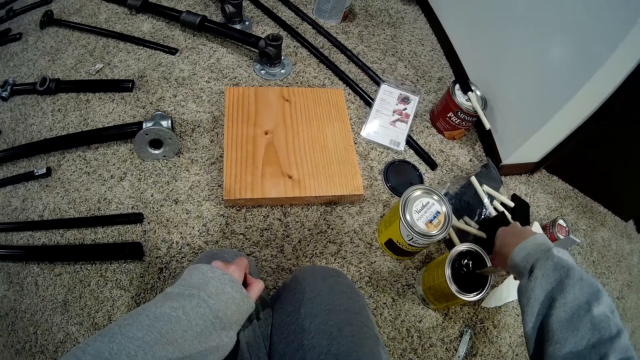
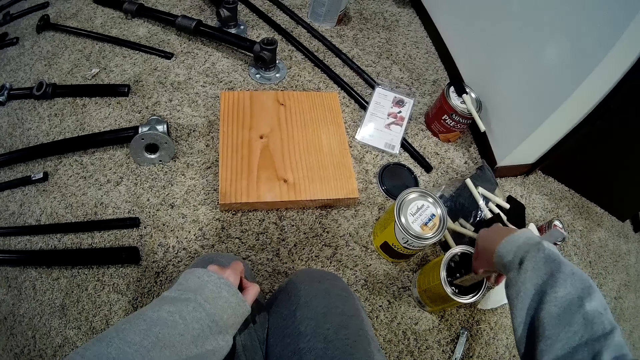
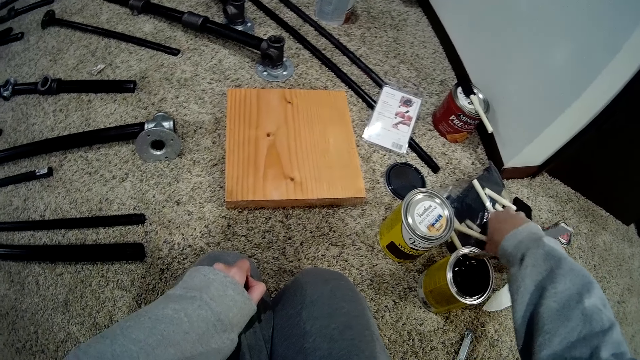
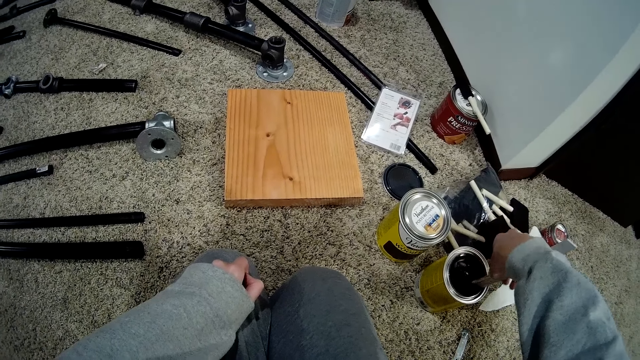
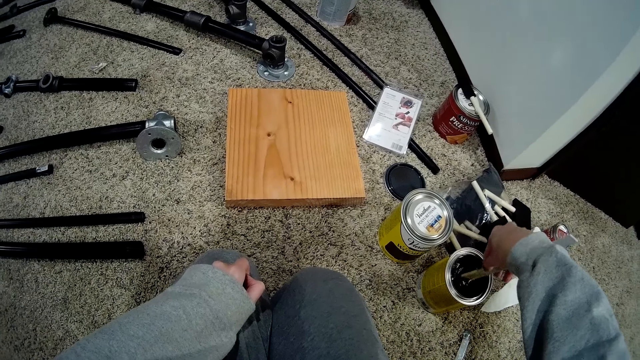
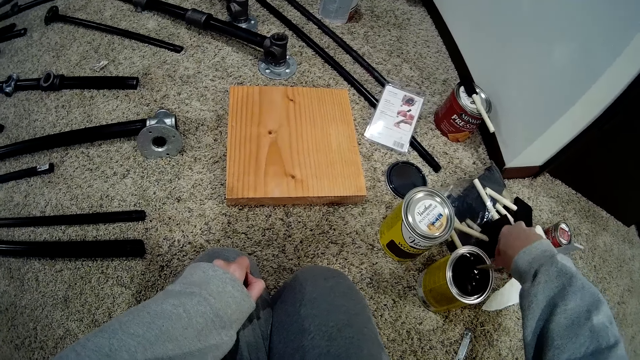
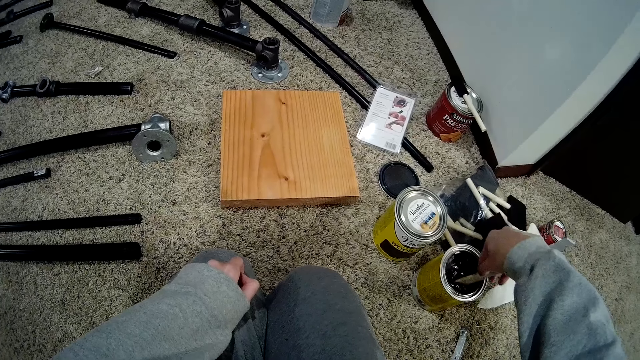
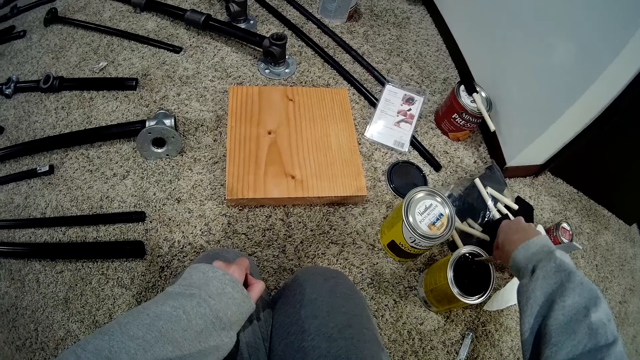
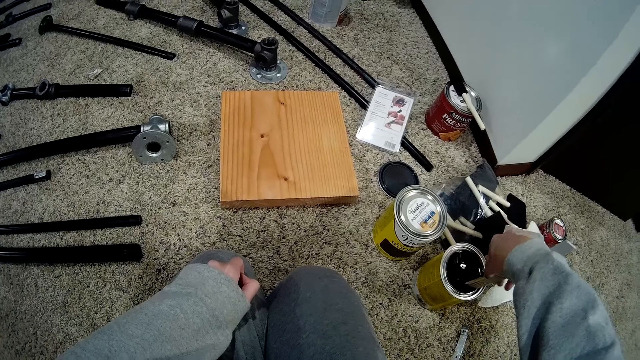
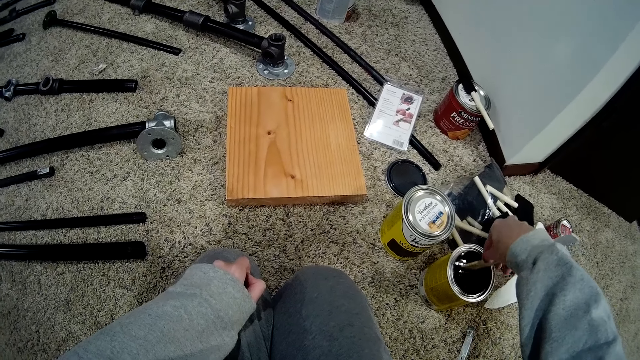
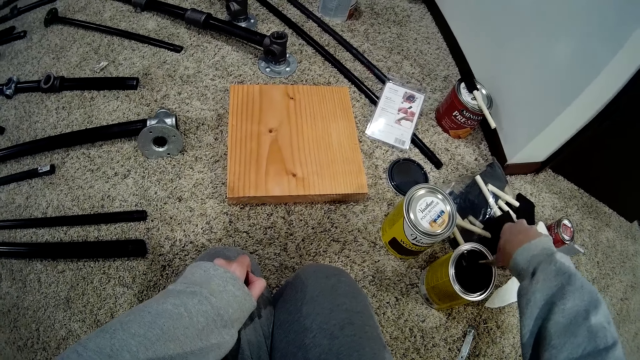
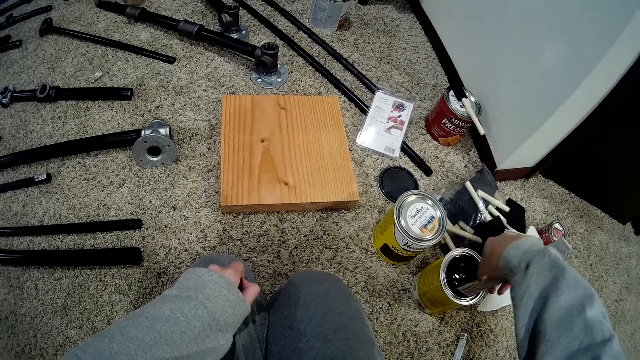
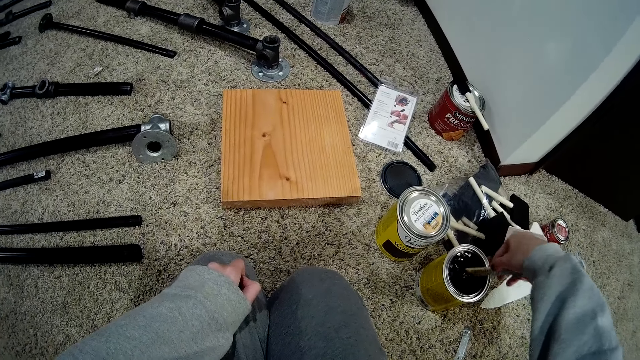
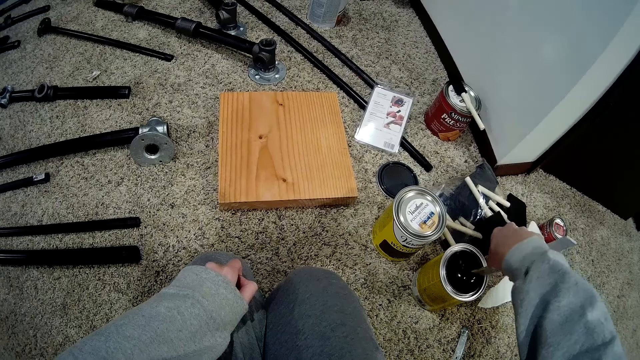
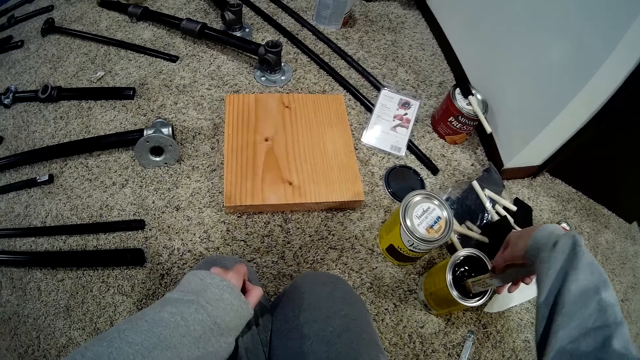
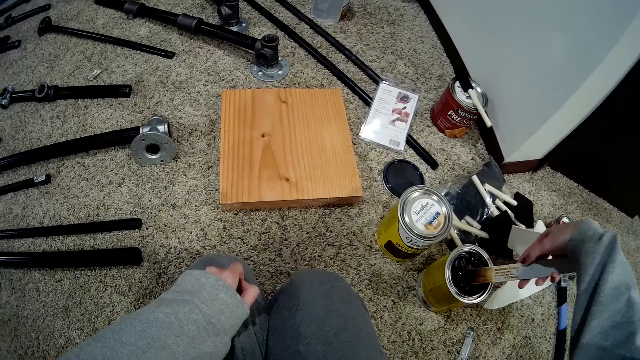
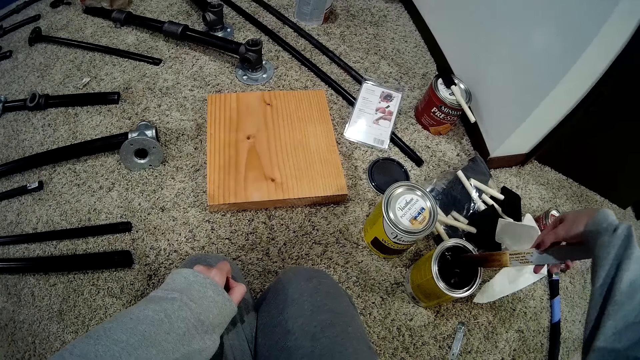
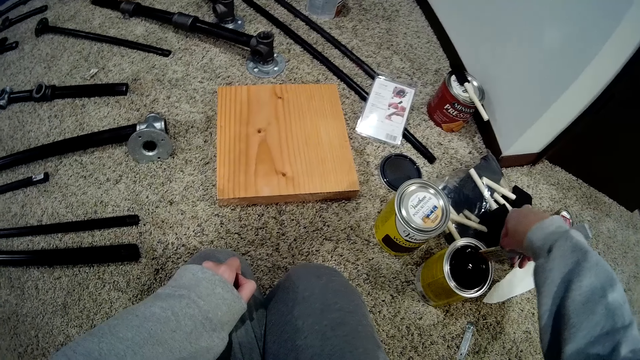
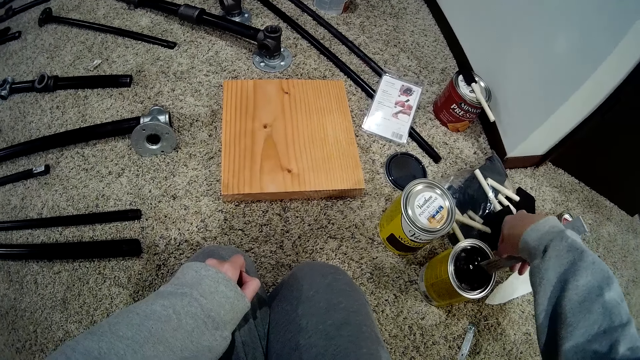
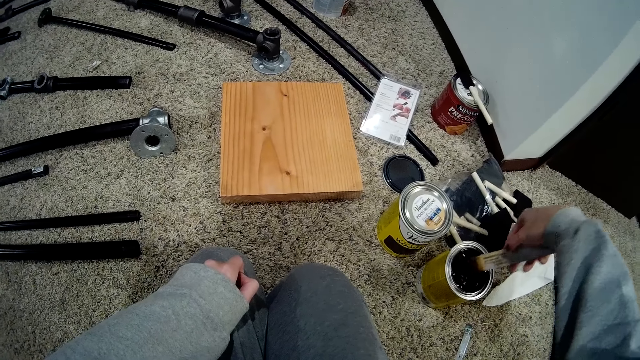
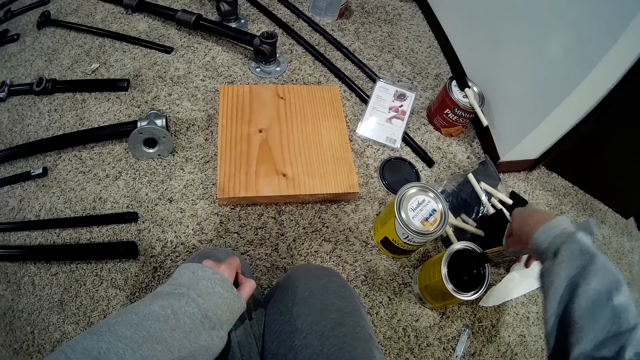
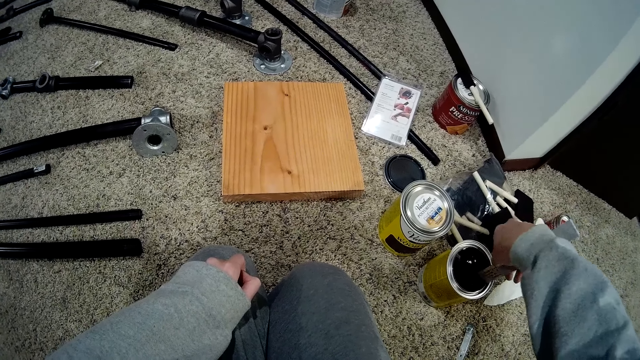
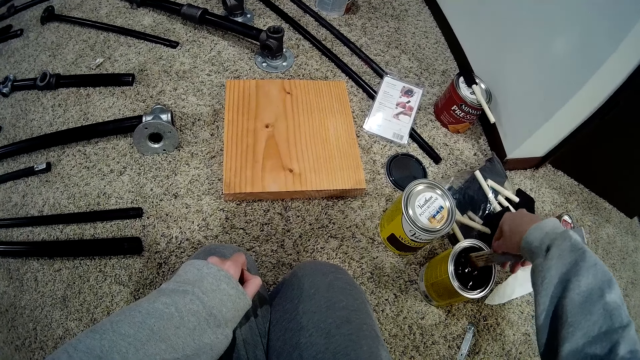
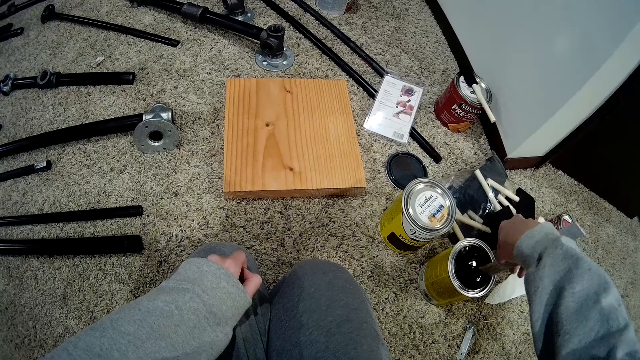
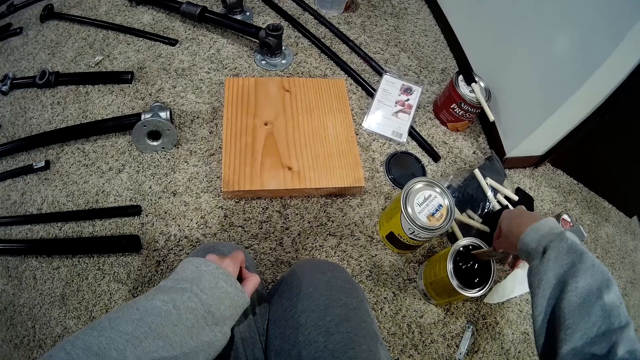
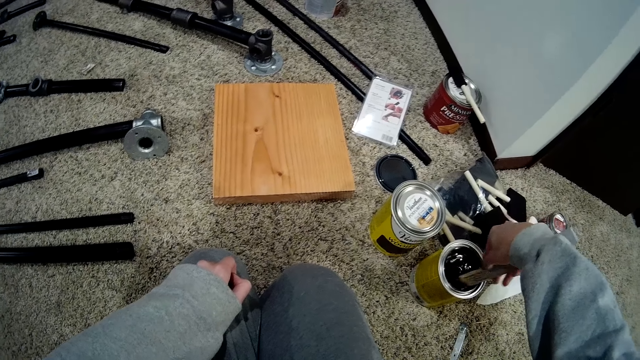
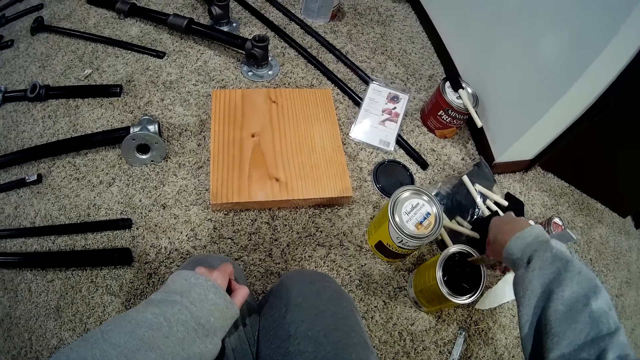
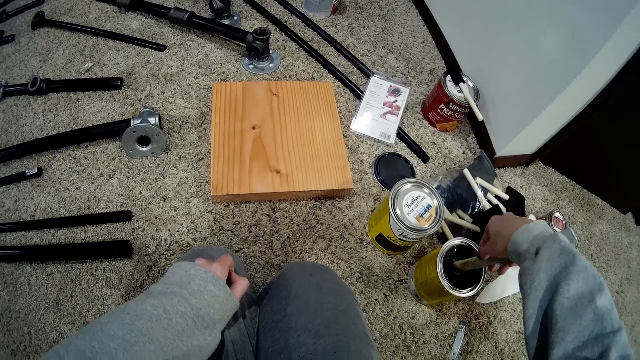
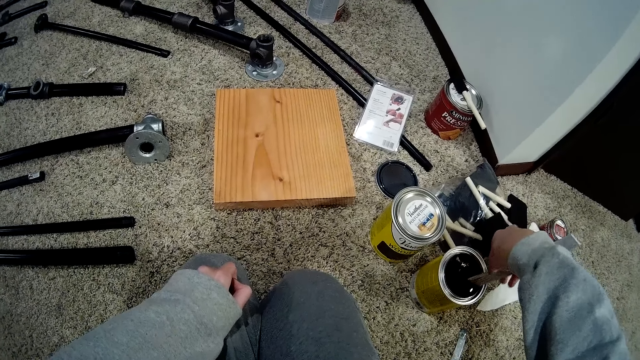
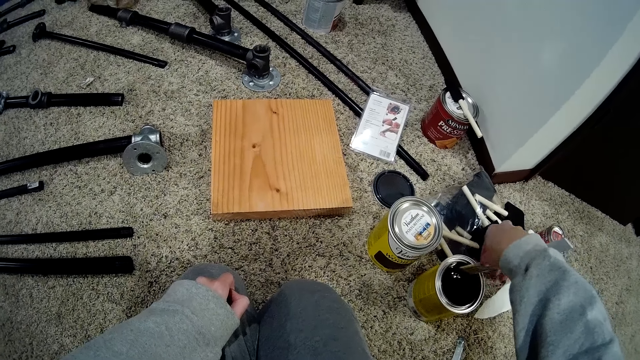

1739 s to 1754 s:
The camera wearer checks whether the paint is mixed well. They stir the paint.

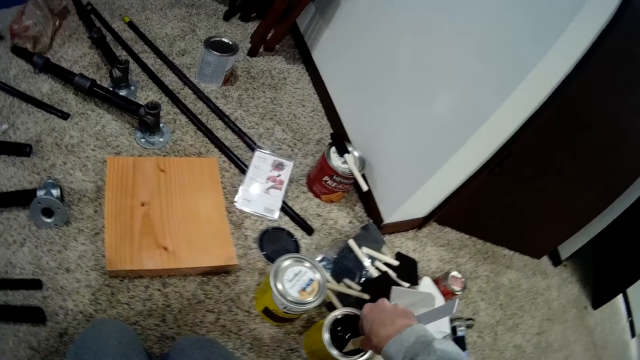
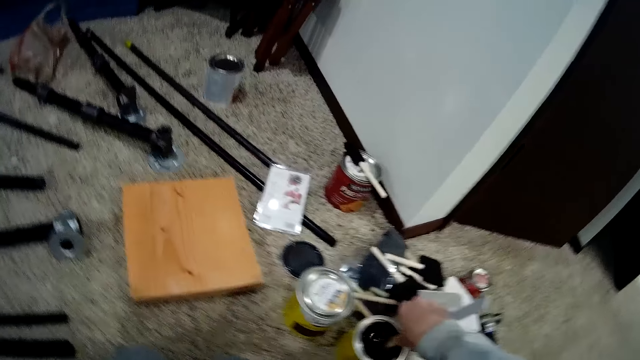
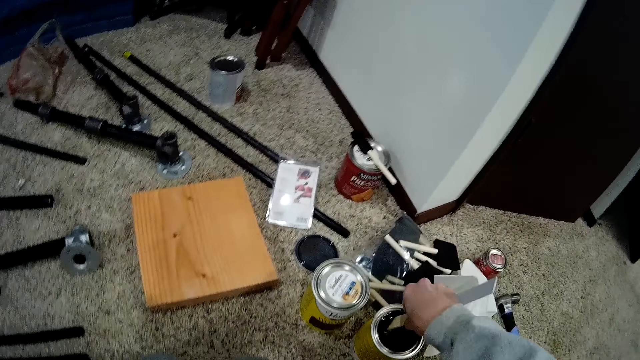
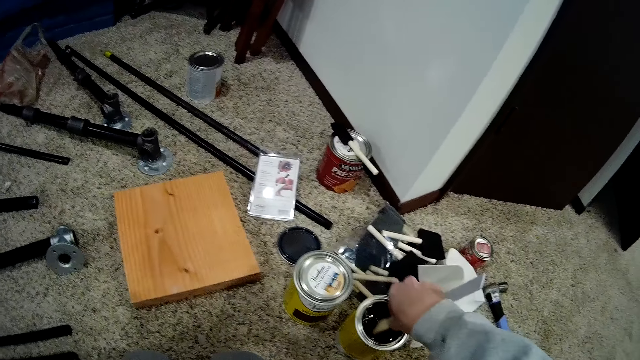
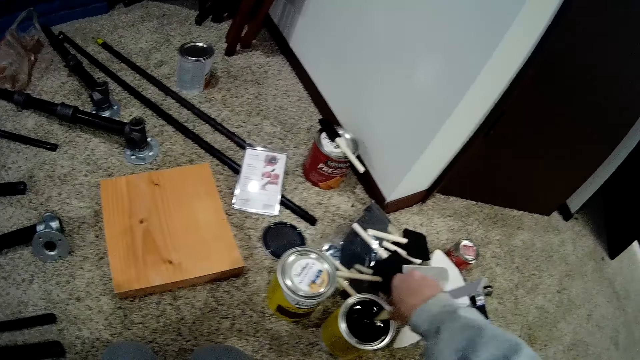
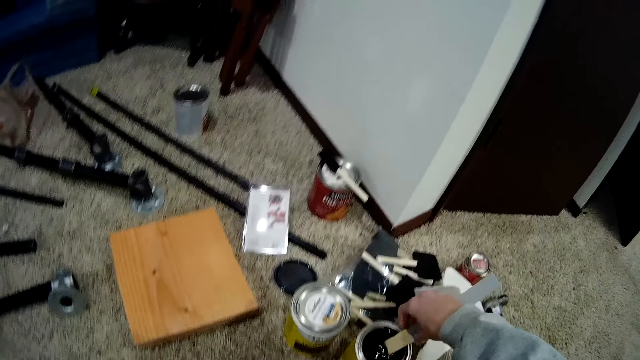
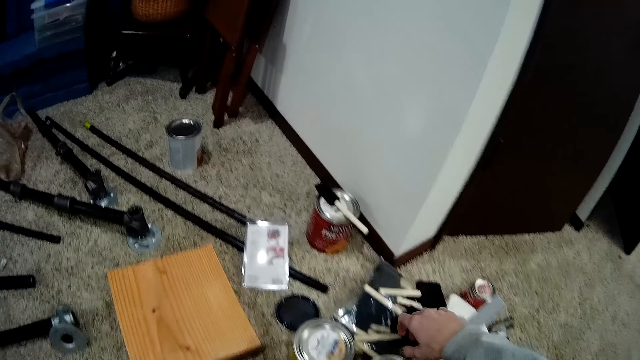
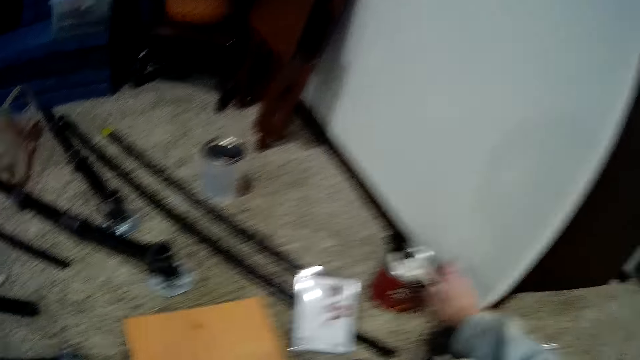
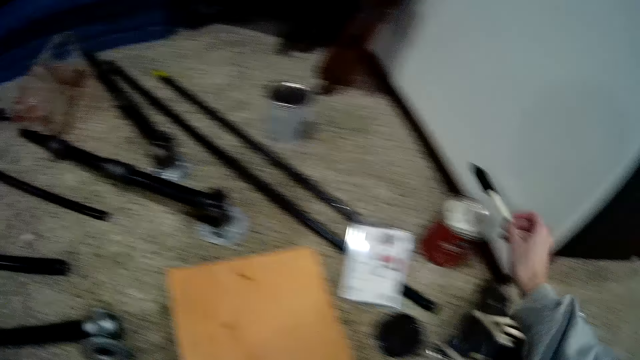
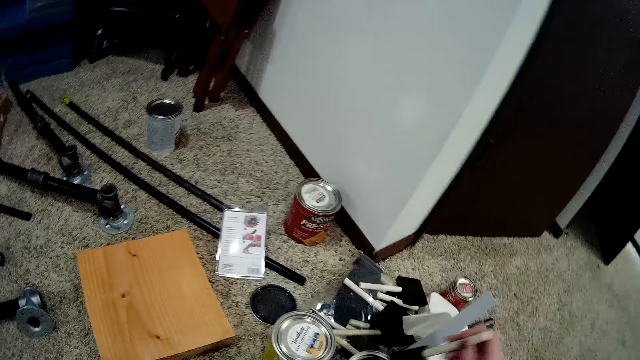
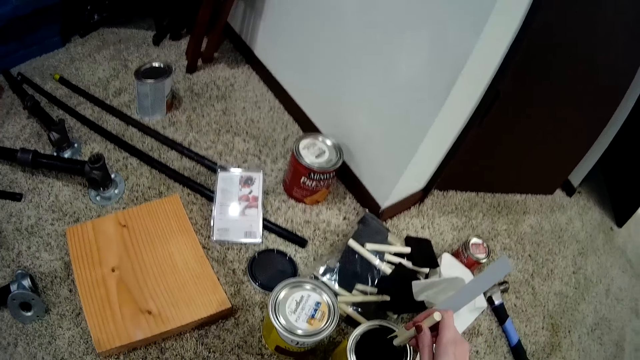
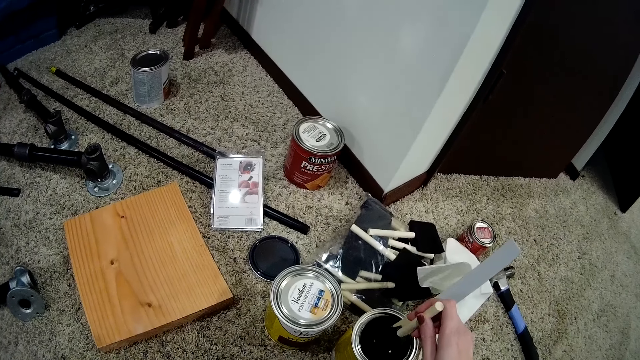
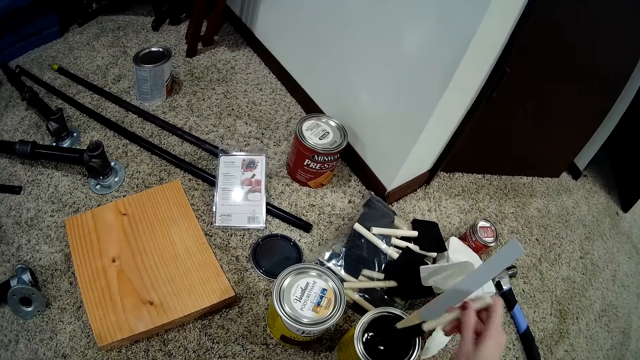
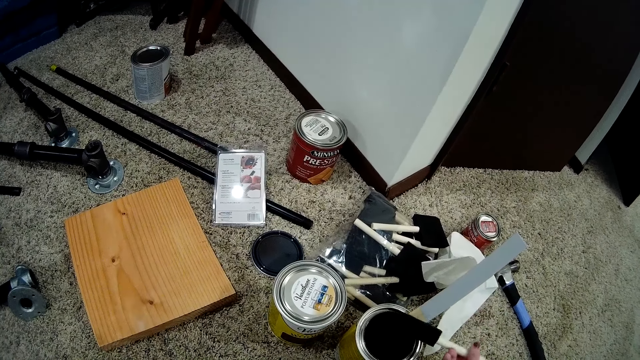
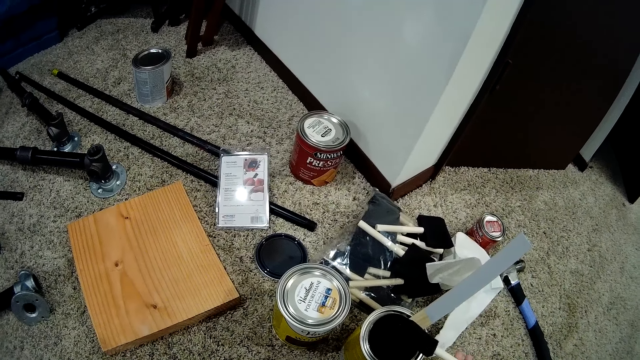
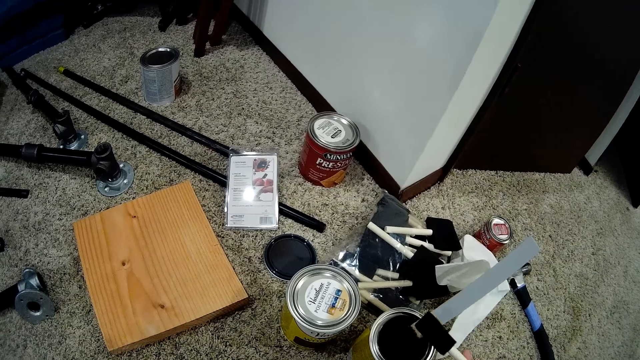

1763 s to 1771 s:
The camera wearer stops stirring the paint. They pick up the painting brush from on top of a paint can or wood wax finish. They dip the brush in the open wood wax finish on the floor.
